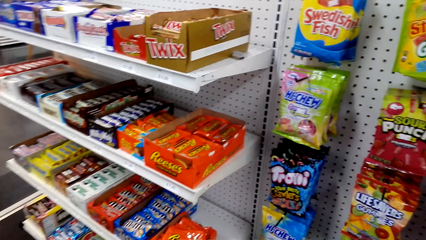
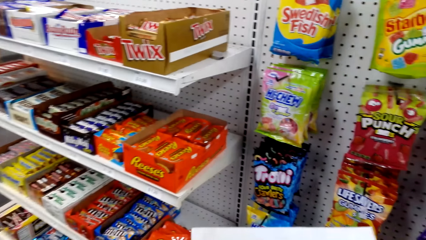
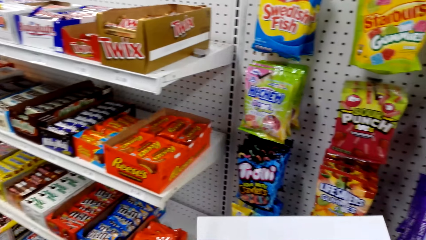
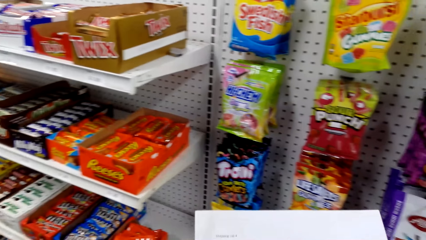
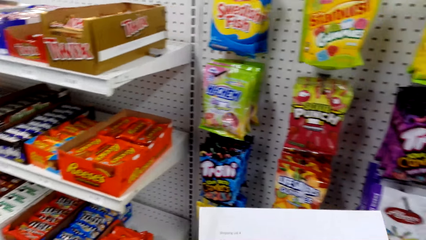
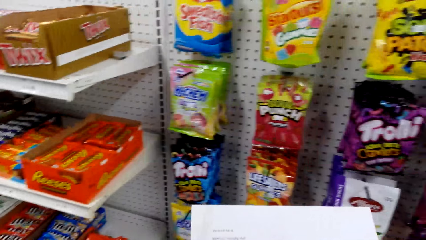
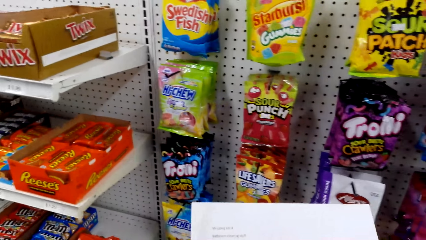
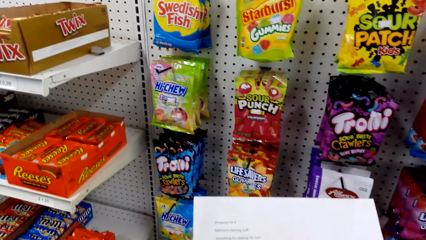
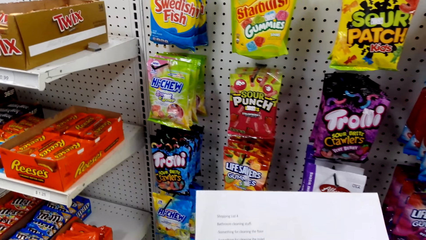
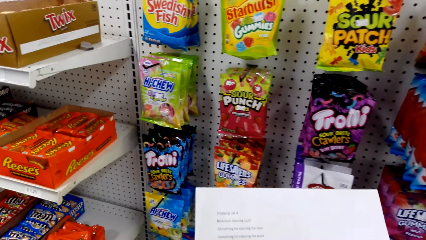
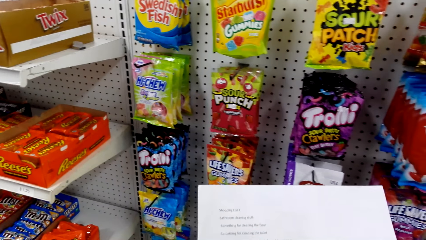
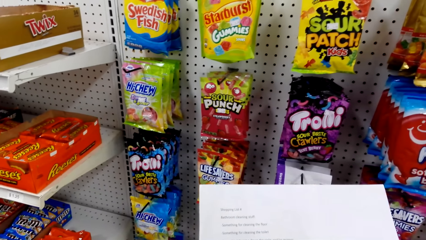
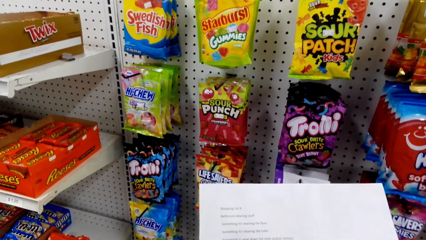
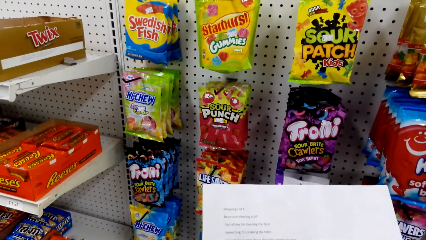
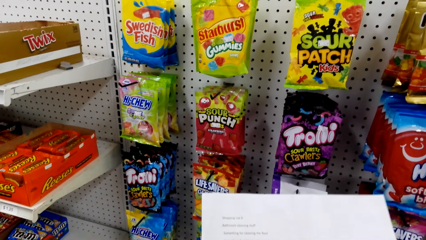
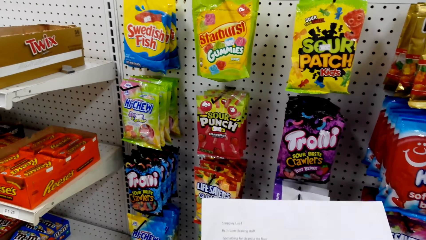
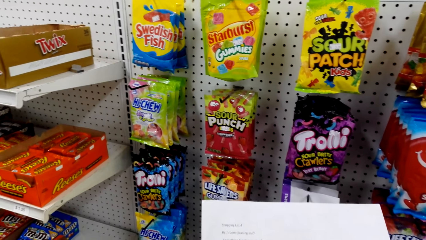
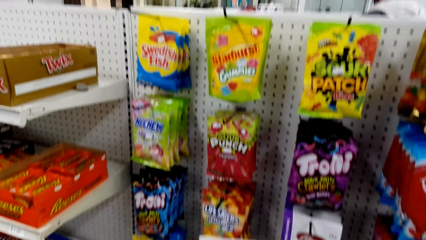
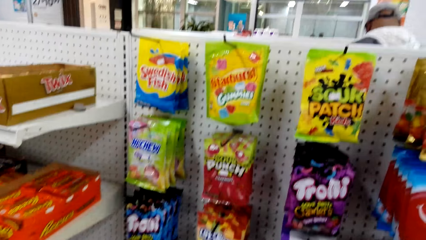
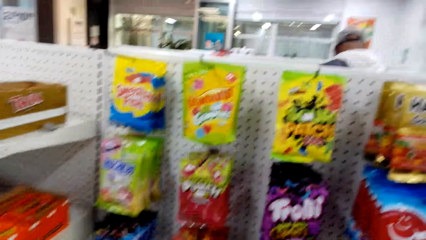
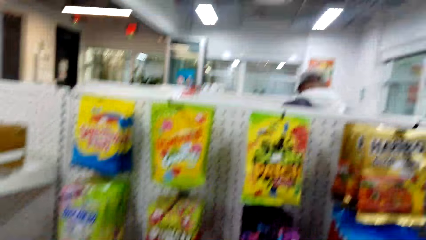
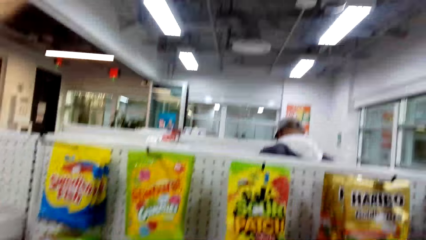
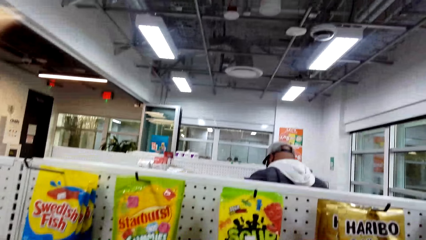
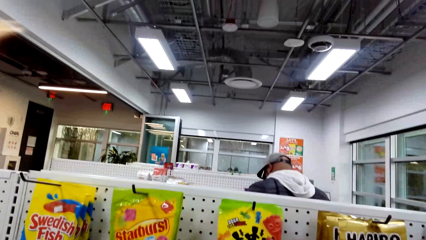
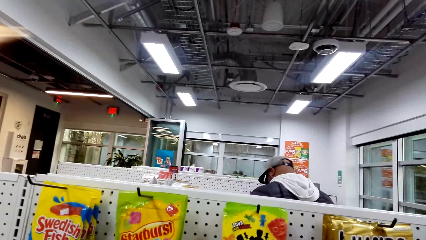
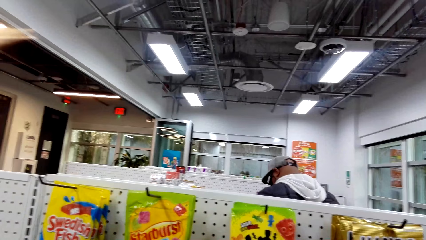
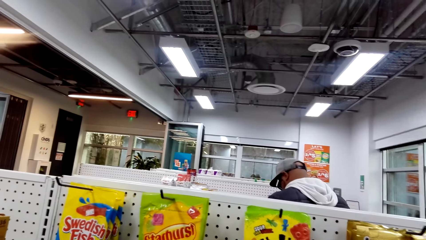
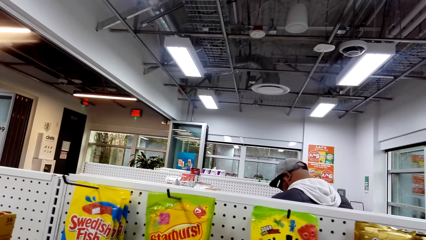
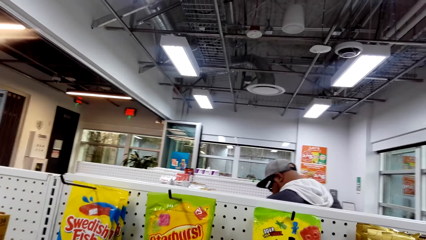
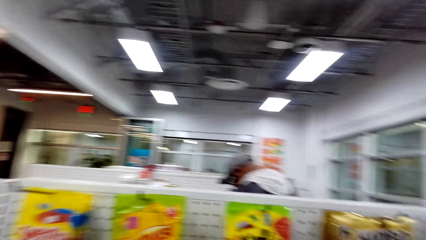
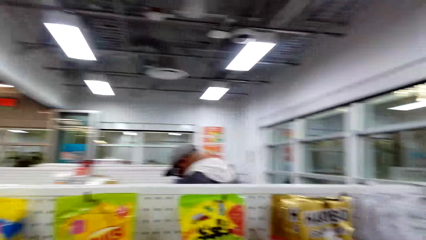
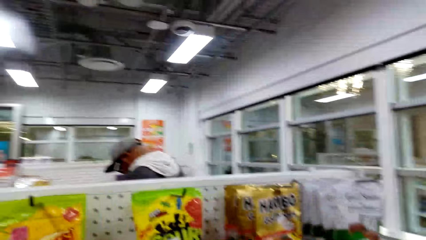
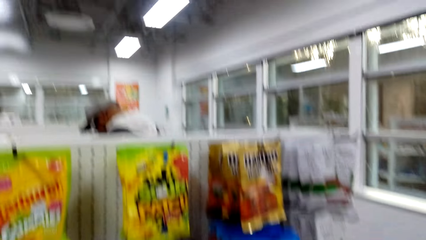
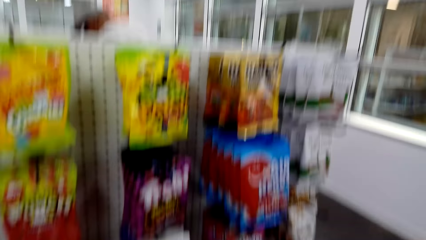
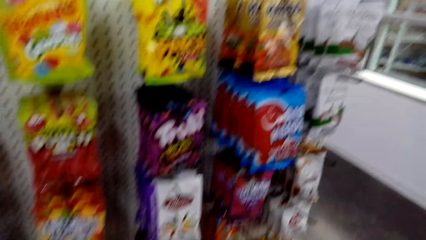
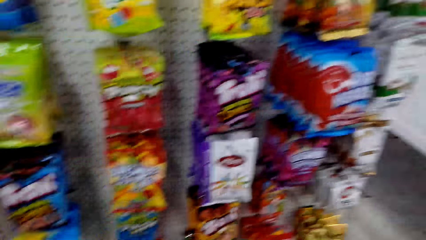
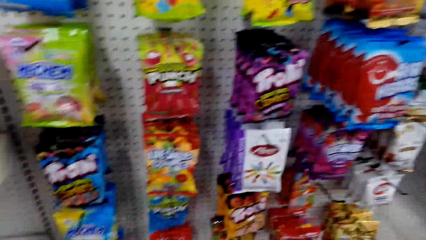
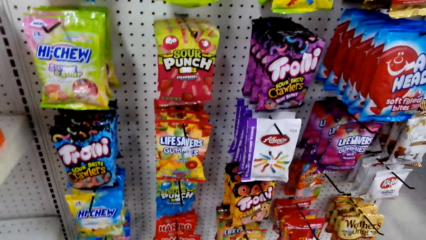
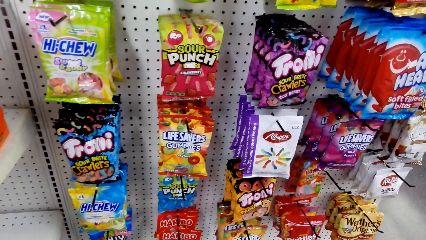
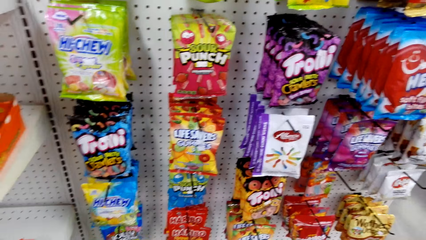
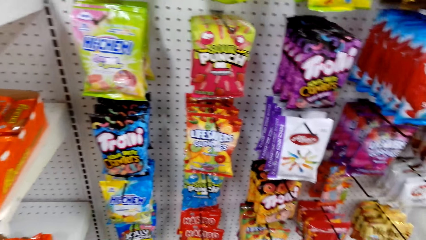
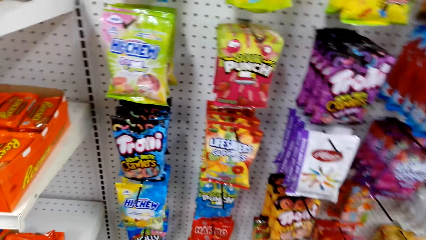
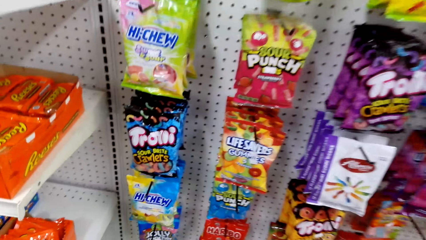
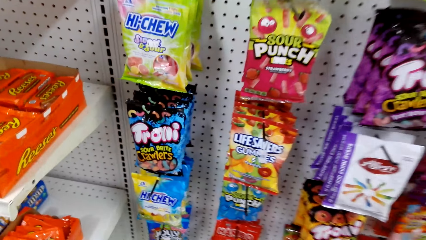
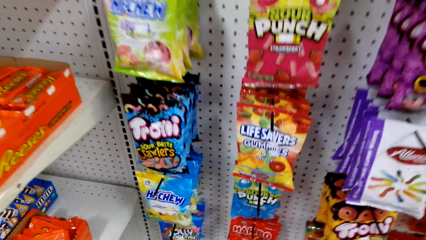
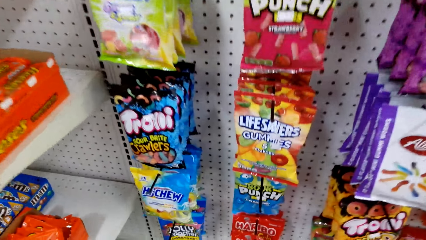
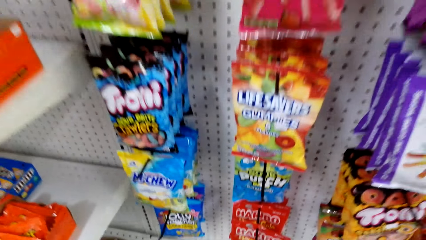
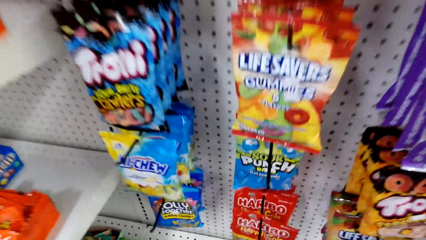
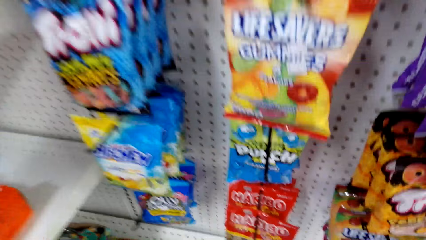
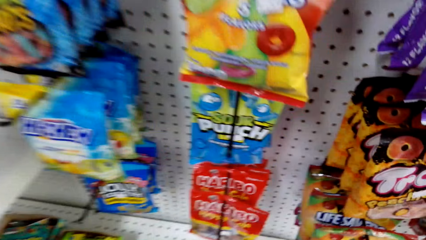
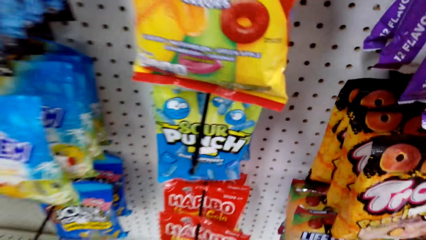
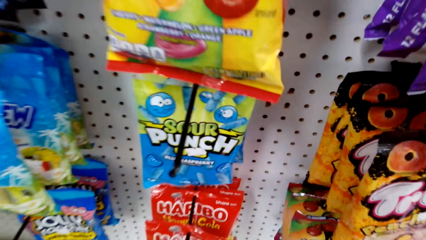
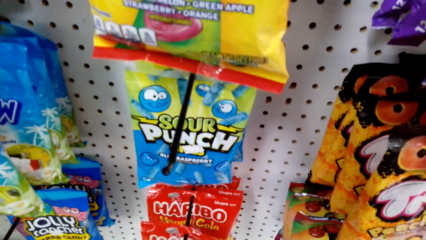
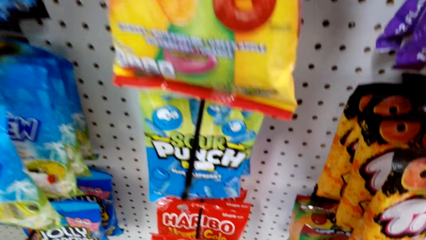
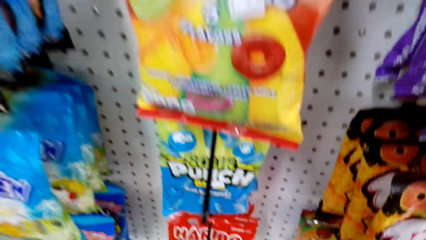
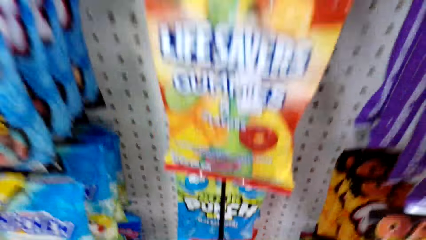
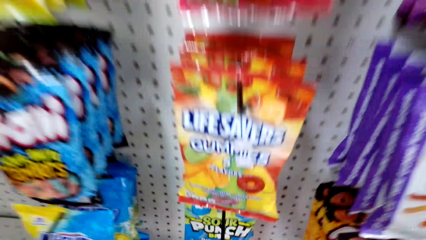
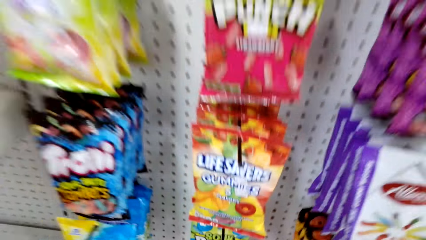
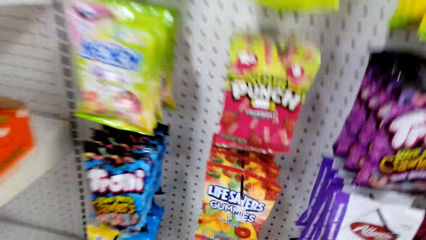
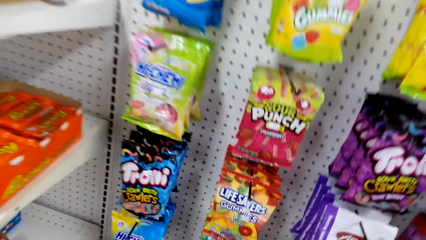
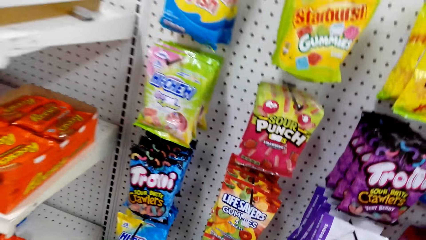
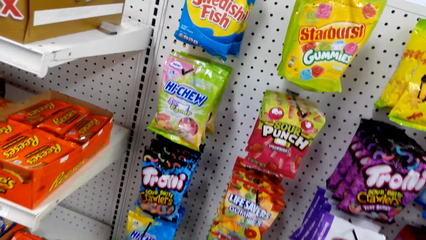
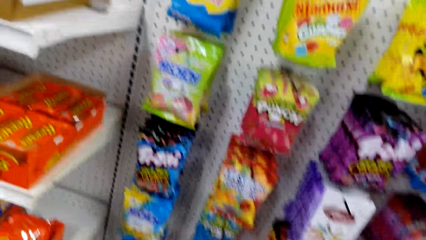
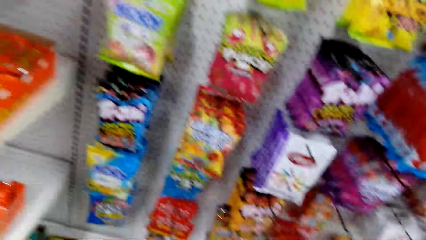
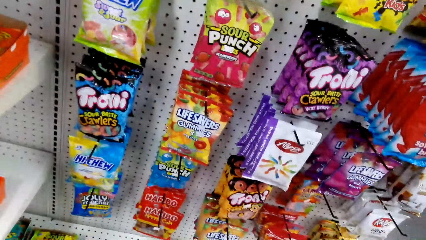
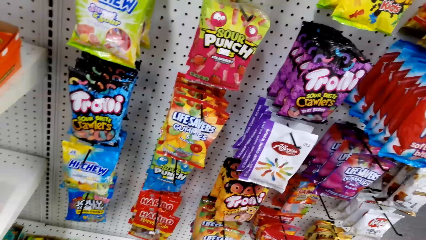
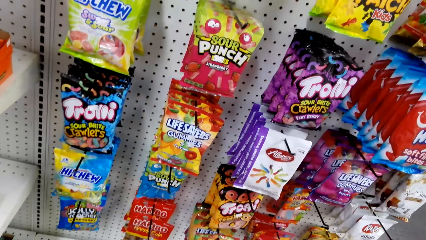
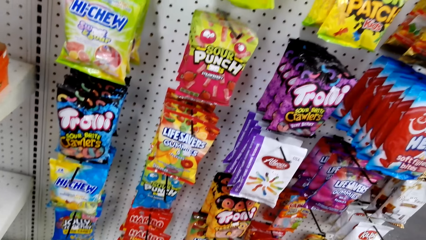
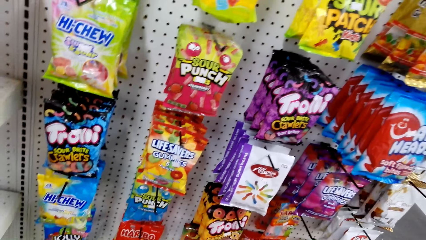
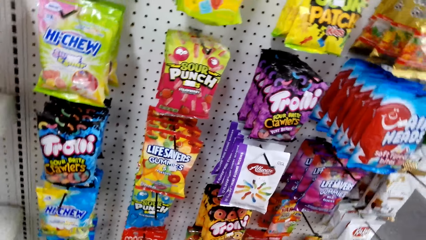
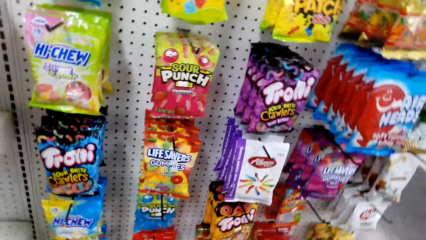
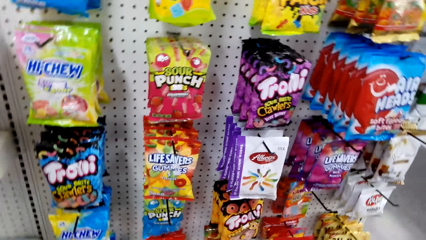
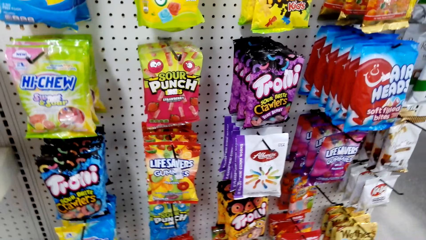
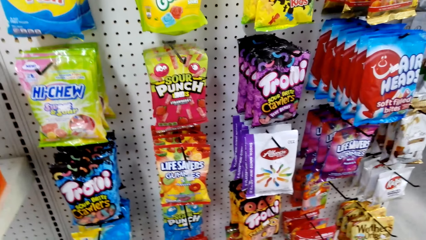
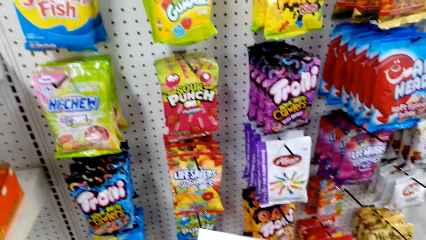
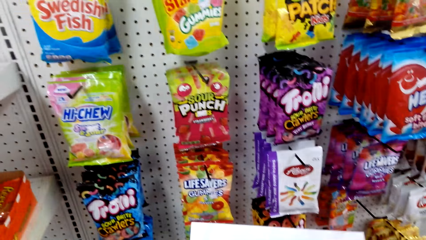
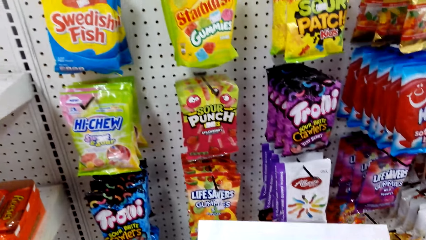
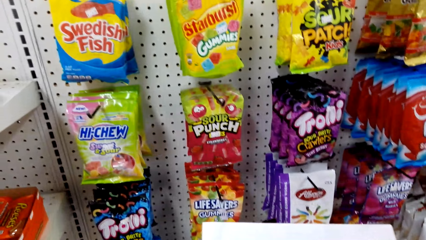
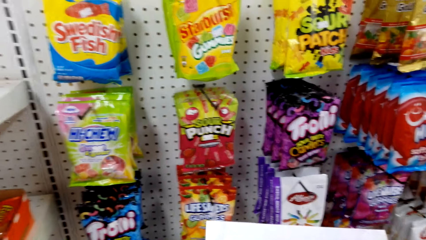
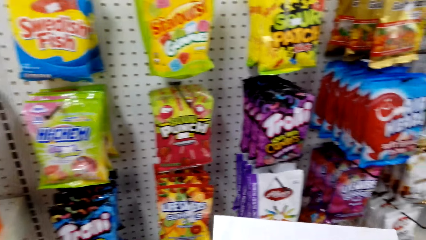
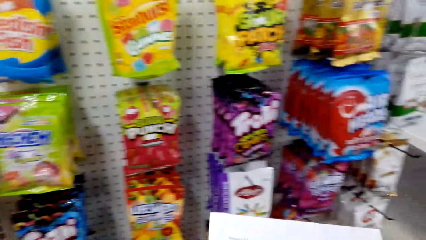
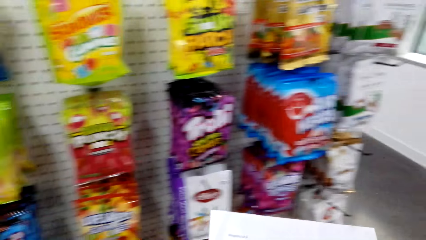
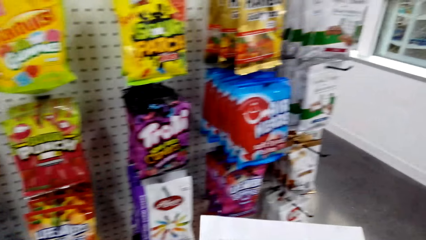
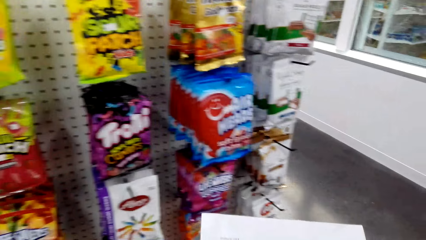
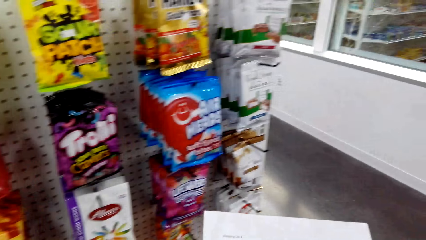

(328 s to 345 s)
The camera wearer reads the paper. They look around.
